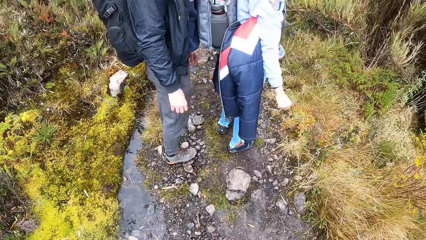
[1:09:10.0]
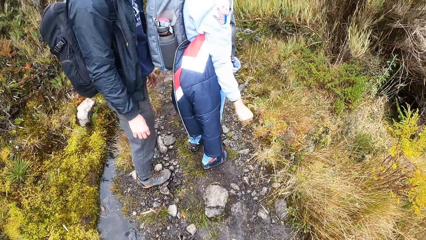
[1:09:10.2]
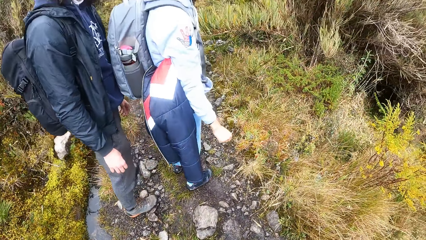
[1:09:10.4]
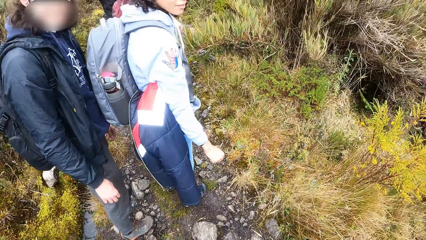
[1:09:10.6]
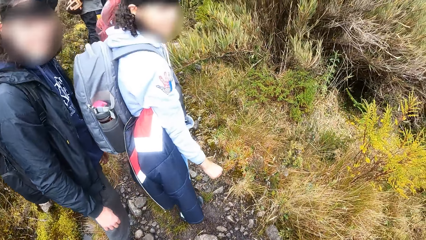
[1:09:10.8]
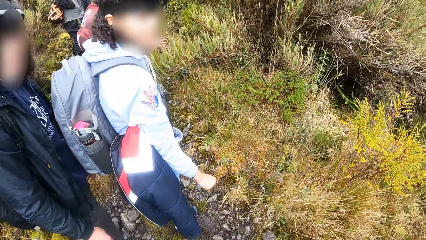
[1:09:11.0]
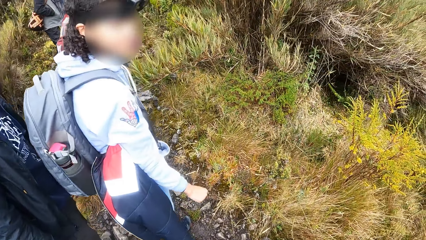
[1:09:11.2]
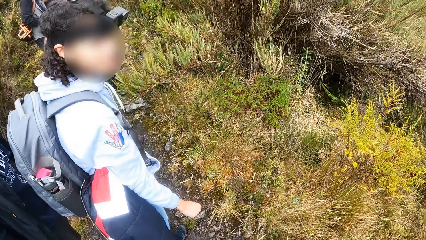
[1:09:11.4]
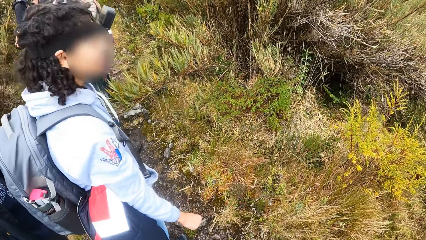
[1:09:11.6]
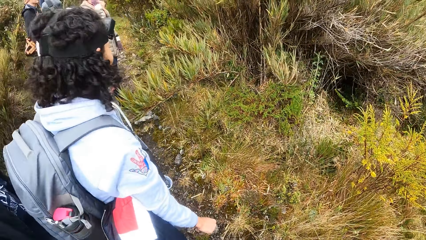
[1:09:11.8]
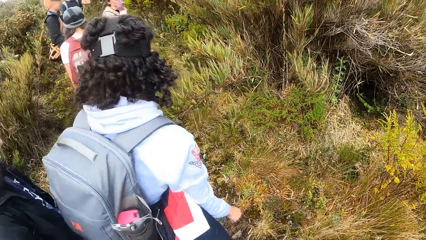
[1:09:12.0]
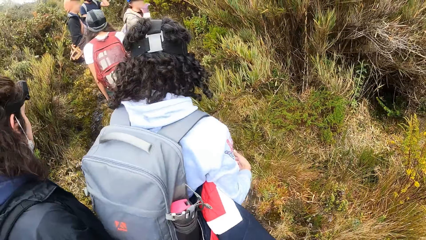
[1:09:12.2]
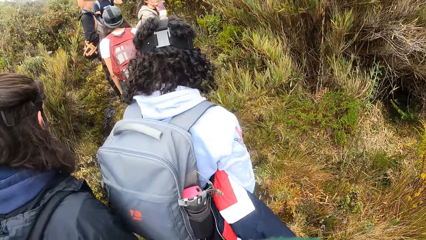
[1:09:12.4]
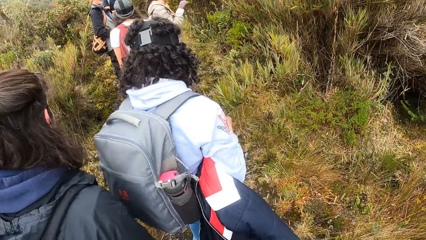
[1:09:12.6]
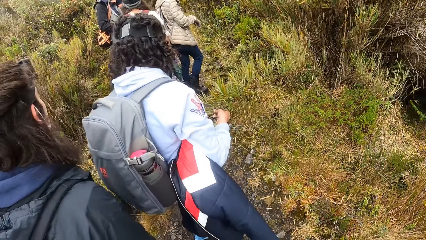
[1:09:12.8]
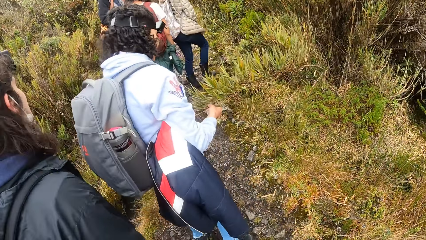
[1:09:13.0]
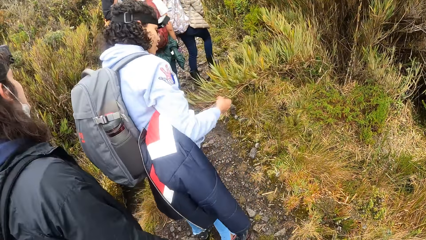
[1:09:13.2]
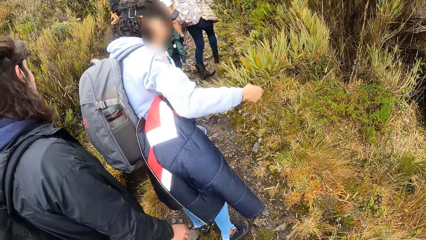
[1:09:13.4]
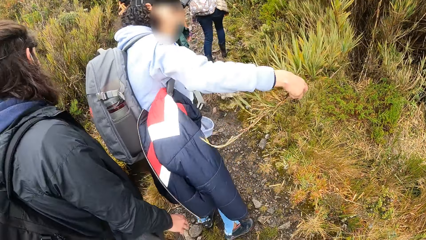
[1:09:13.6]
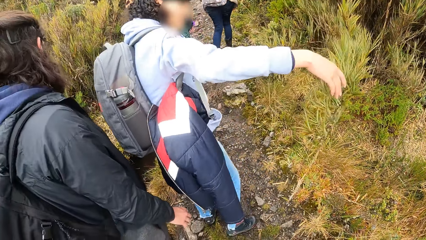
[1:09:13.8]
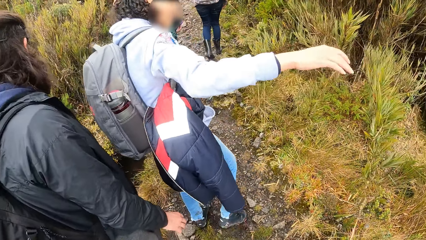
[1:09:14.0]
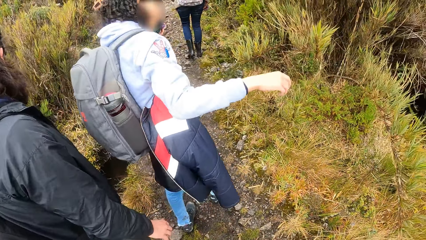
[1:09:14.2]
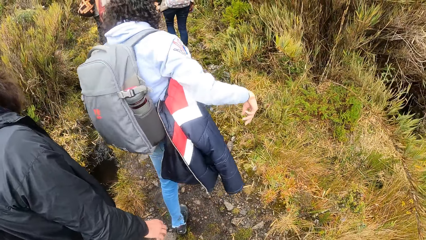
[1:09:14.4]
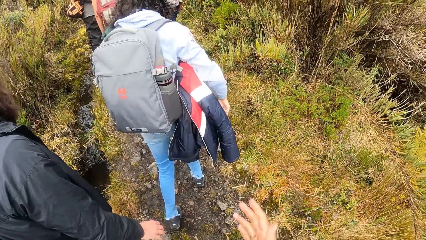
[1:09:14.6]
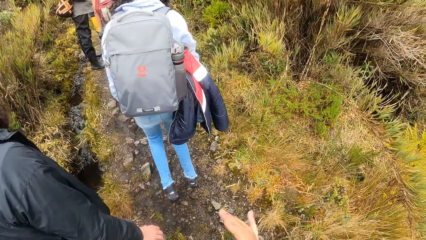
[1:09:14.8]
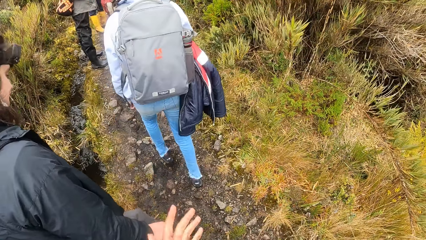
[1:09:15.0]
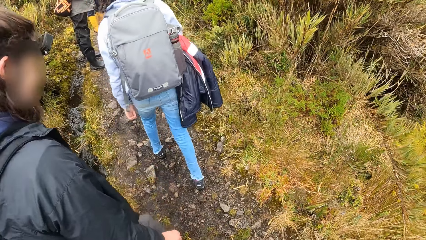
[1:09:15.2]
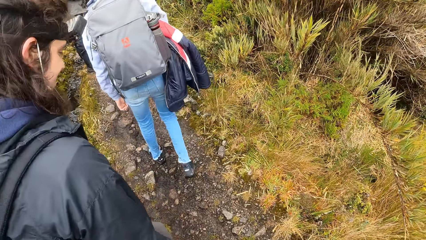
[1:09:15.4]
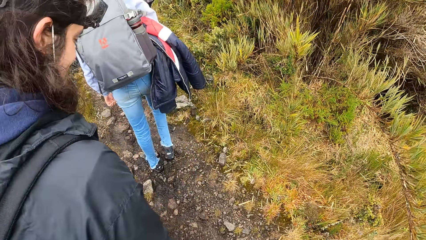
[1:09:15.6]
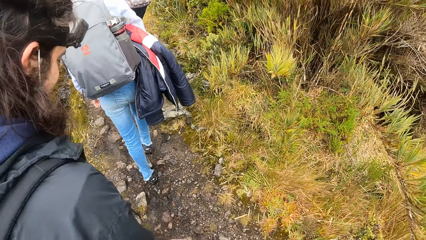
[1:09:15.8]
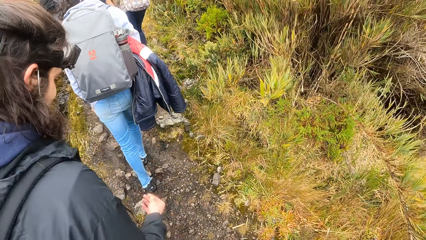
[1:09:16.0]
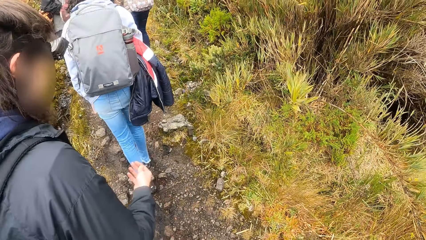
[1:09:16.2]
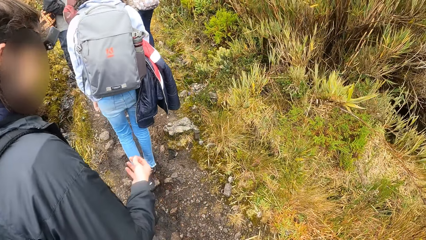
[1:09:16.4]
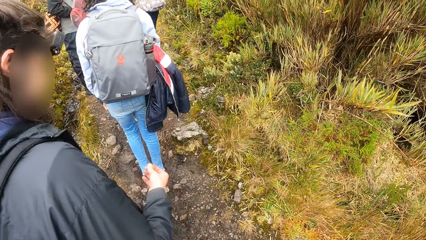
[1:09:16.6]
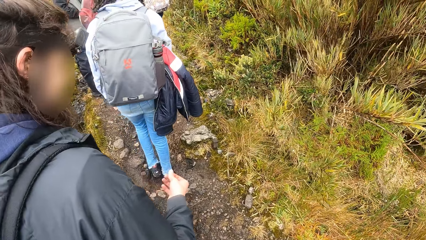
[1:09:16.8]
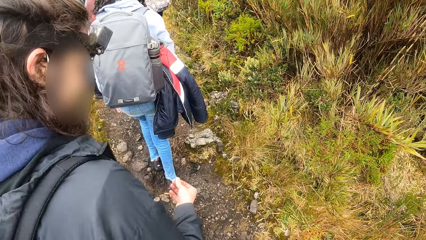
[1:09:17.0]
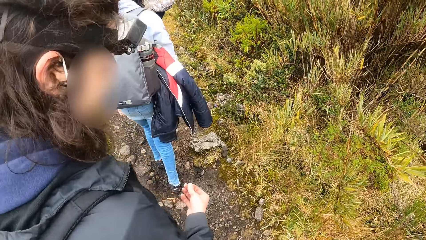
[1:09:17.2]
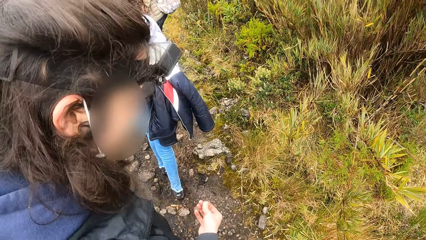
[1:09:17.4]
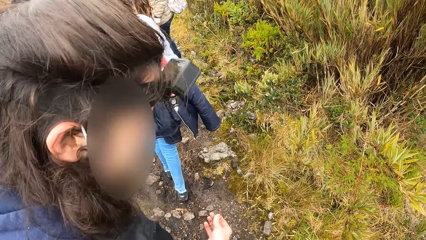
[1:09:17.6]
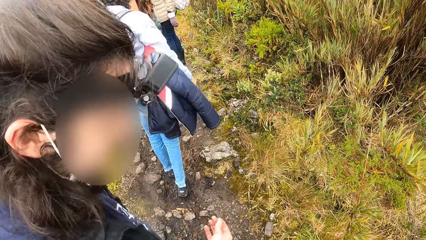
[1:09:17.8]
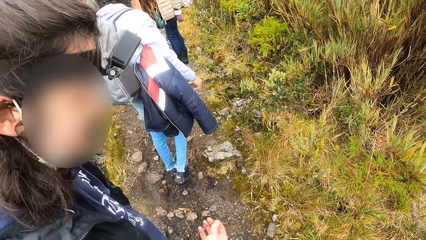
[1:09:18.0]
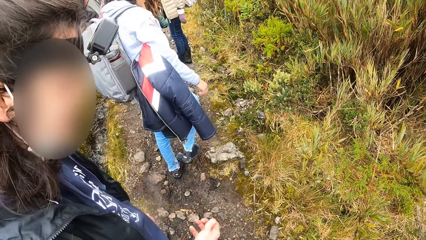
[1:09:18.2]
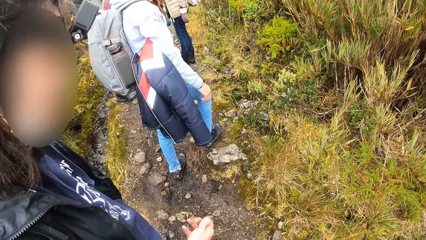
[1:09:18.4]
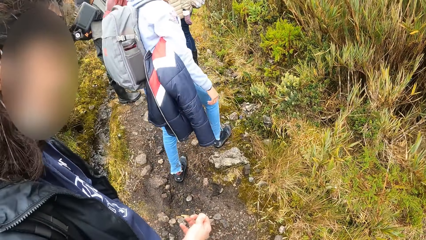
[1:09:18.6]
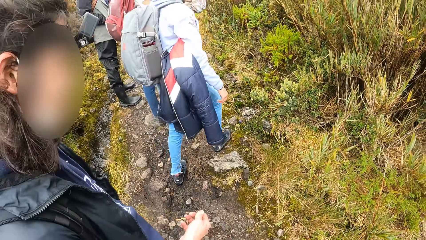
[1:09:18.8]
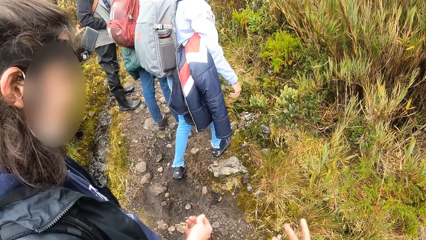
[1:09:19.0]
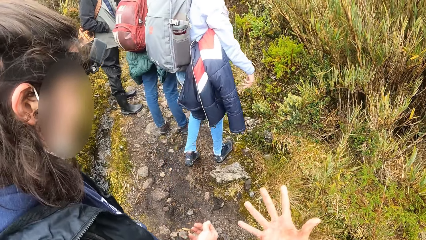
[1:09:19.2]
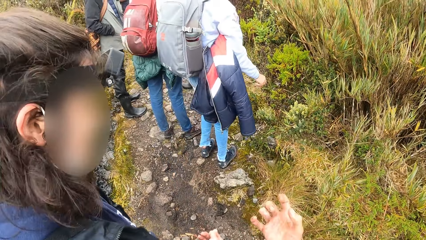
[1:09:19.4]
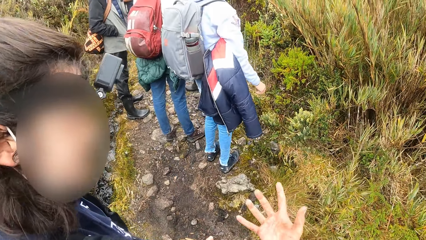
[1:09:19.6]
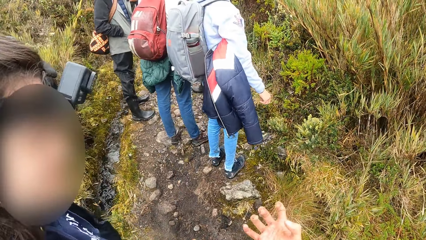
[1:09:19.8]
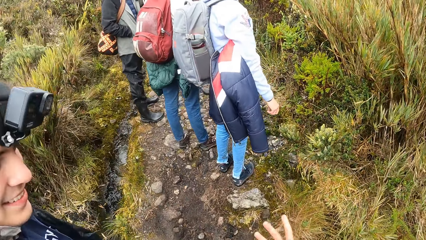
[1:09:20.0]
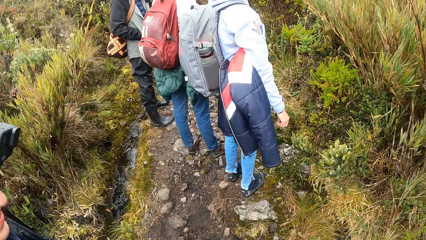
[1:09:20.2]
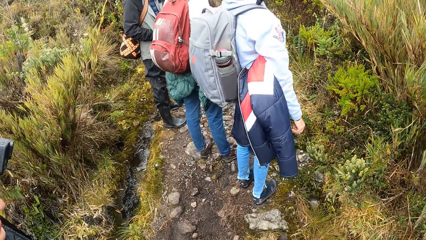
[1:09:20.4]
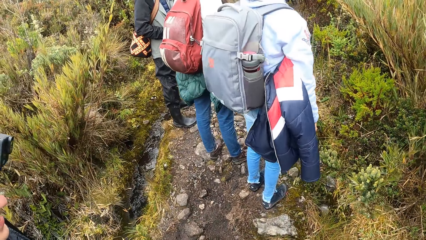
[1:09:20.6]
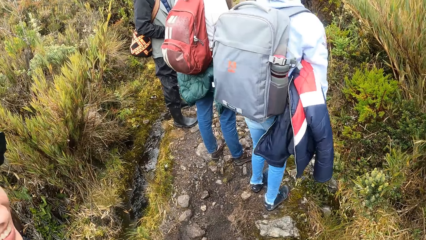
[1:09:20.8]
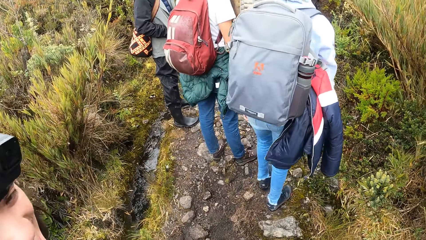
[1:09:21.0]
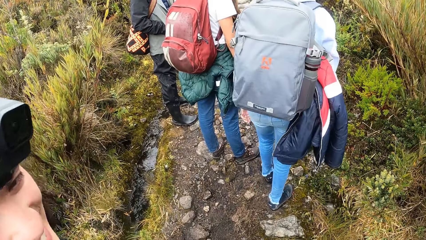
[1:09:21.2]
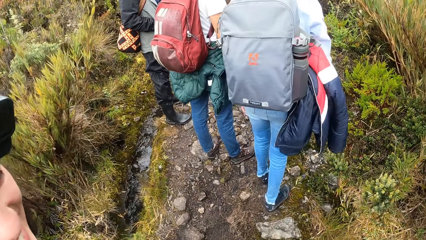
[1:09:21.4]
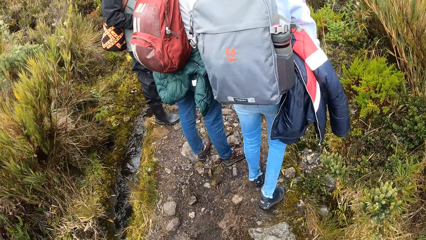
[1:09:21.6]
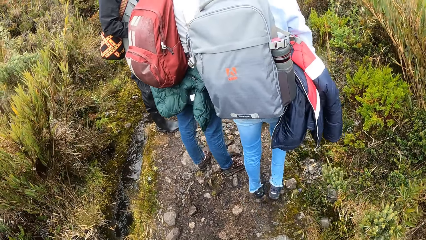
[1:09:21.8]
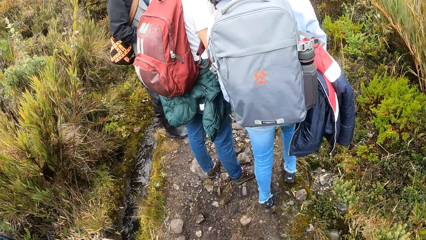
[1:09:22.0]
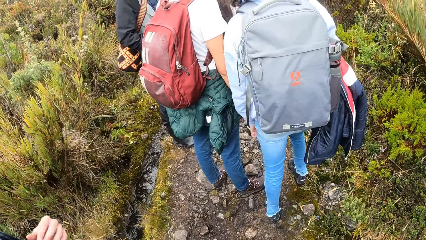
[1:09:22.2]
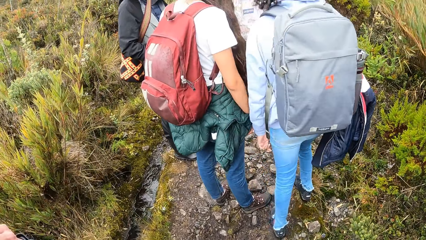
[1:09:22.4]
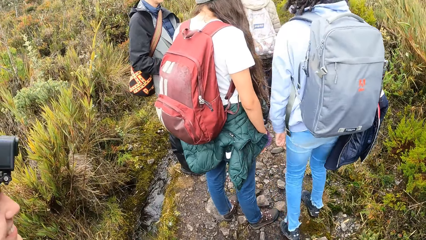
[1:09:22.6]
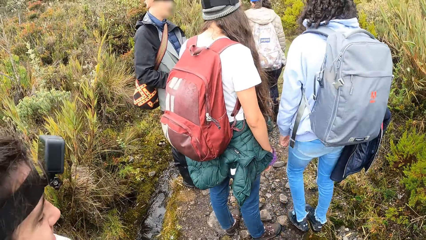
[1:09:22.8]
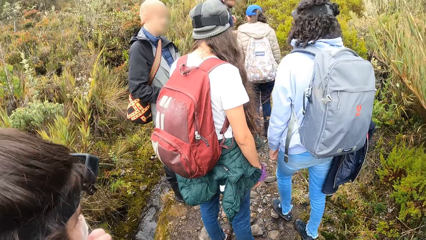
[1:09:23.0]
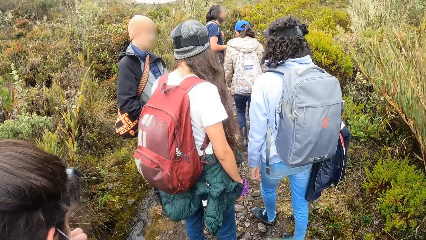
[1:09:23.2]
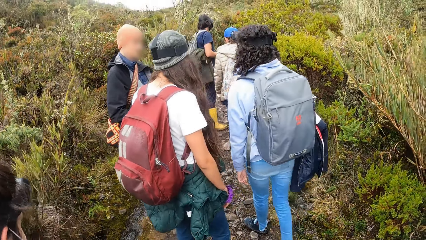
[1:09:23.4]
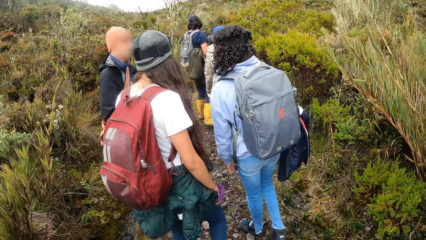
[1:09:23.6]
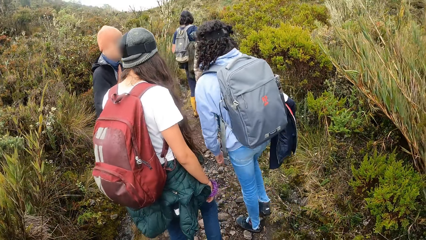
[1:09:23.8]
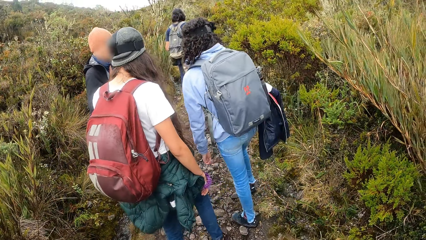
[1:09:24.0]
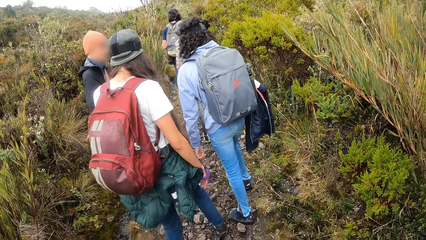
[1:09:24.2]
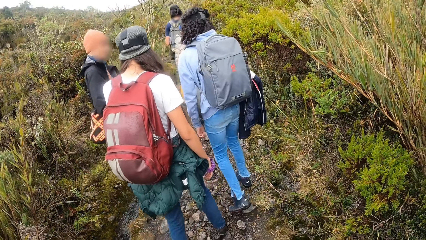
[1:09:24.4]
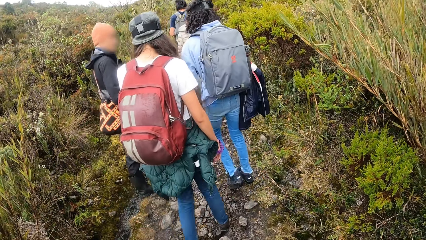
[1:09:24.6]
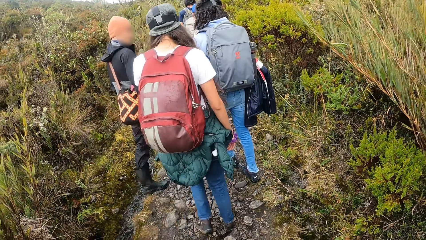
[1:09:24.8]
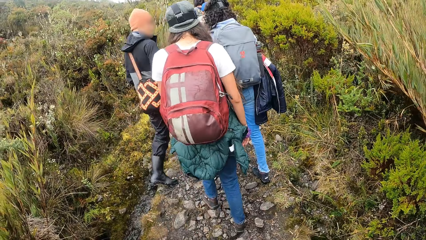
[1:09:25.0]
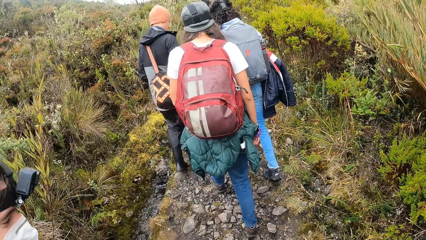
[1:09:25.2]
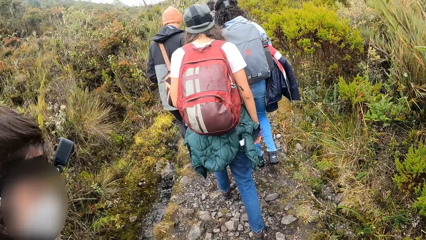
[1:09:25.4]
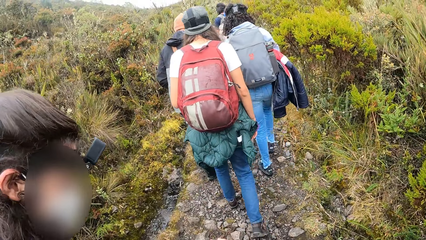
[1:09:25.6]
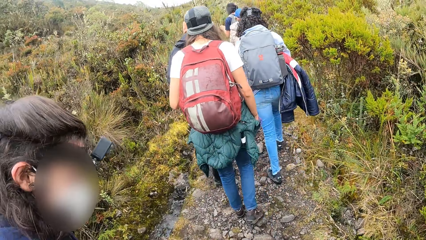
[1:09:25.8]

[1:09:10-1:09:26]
A woman moves a tree branch with her right hand. The woman walks up the hill. Another woman walks up the hill.
